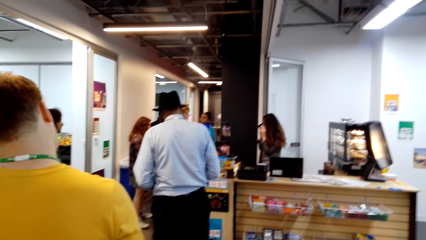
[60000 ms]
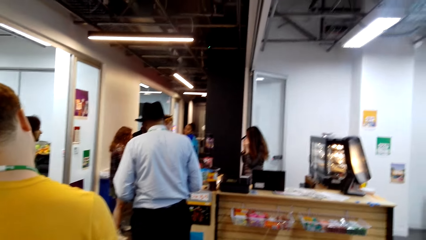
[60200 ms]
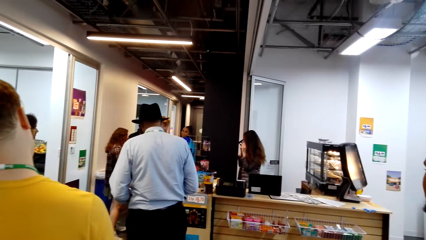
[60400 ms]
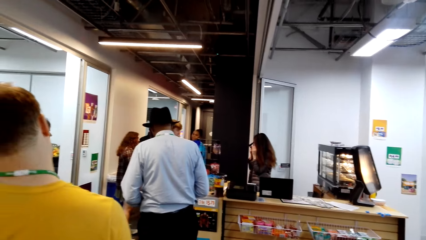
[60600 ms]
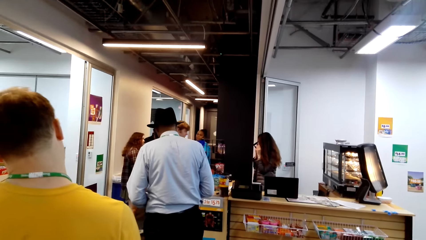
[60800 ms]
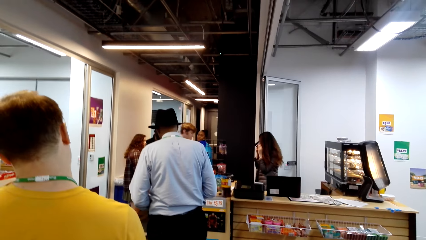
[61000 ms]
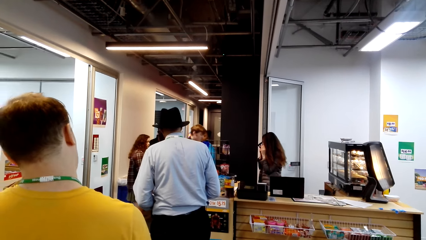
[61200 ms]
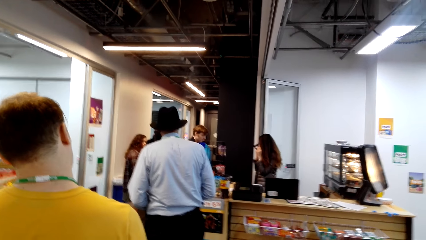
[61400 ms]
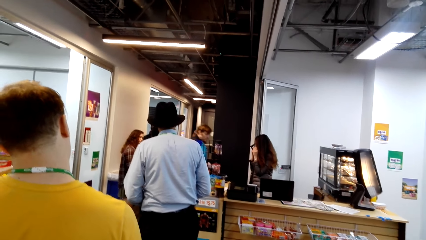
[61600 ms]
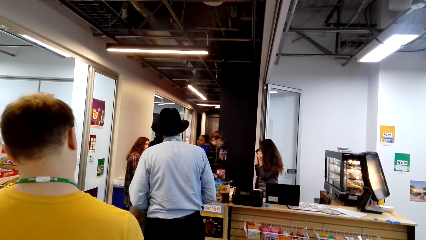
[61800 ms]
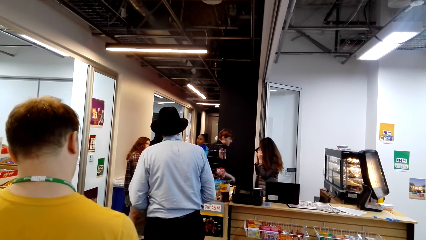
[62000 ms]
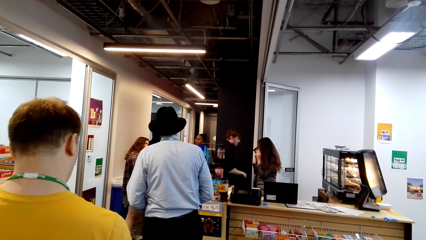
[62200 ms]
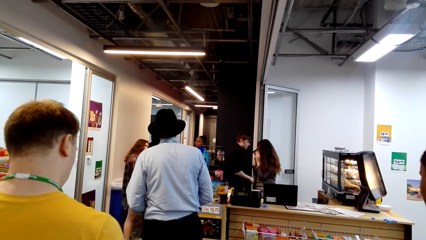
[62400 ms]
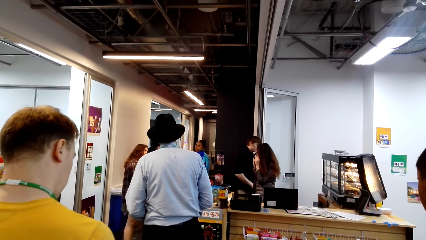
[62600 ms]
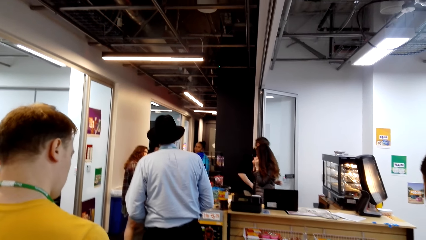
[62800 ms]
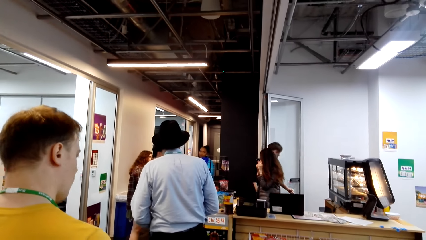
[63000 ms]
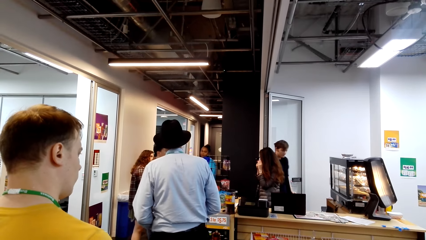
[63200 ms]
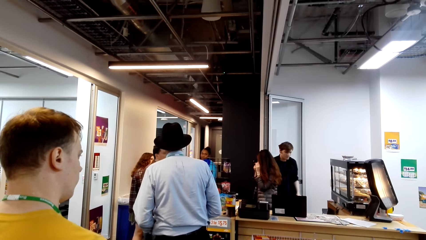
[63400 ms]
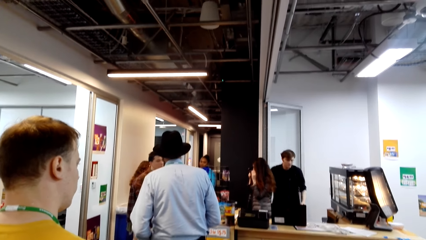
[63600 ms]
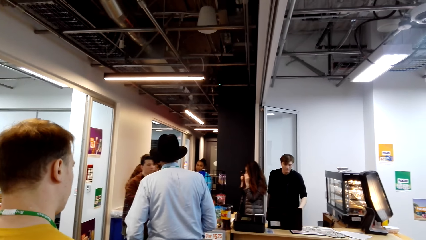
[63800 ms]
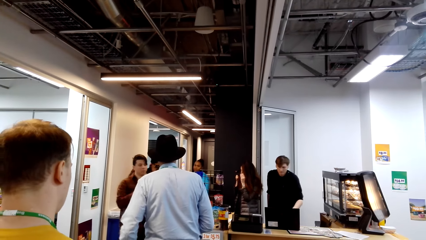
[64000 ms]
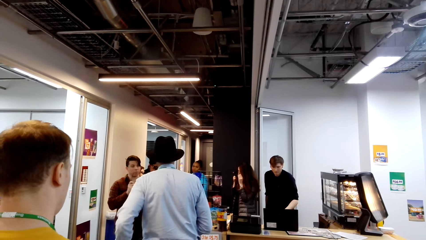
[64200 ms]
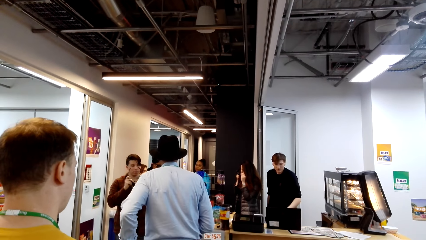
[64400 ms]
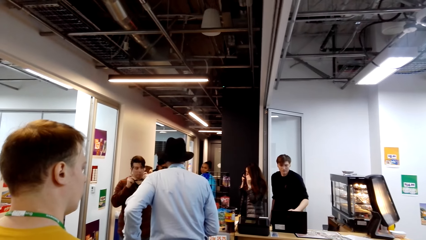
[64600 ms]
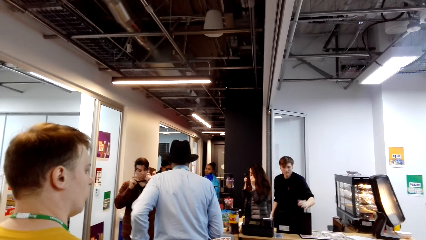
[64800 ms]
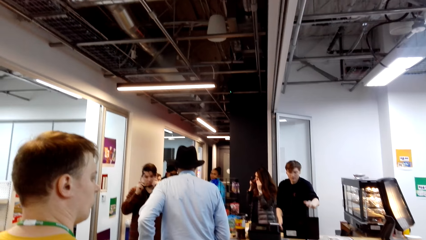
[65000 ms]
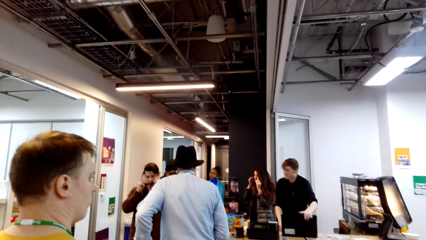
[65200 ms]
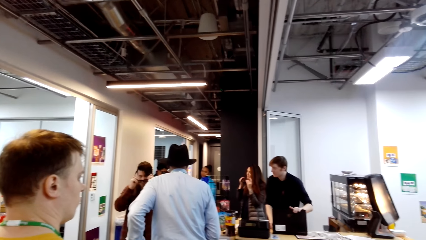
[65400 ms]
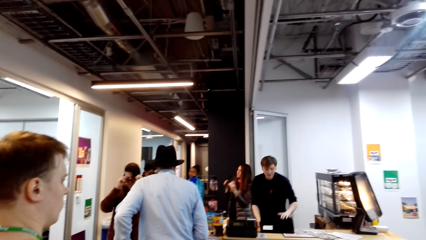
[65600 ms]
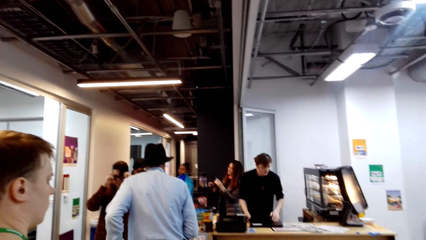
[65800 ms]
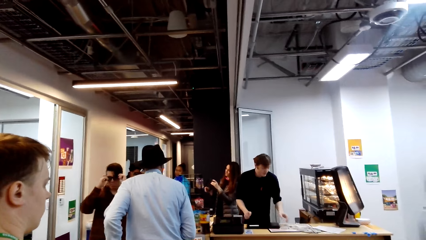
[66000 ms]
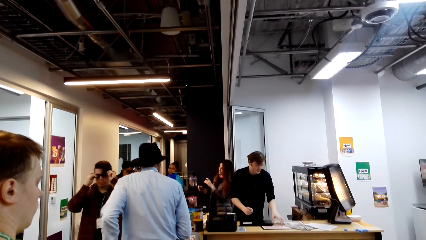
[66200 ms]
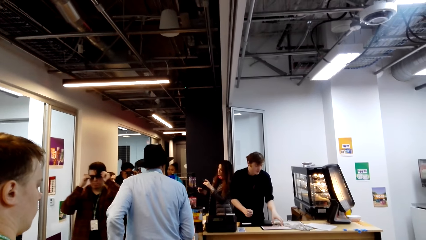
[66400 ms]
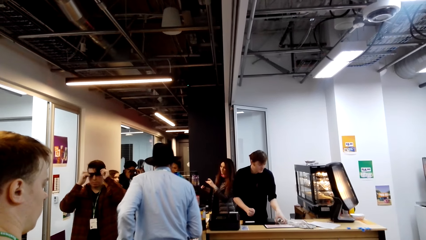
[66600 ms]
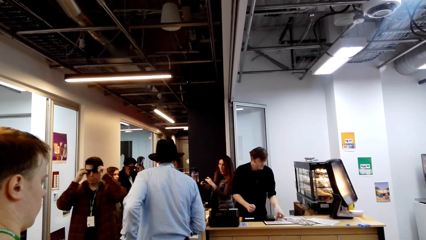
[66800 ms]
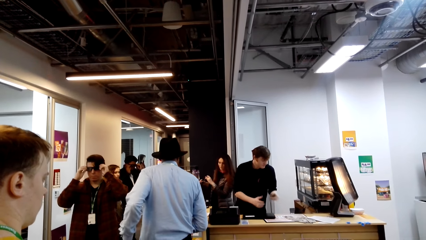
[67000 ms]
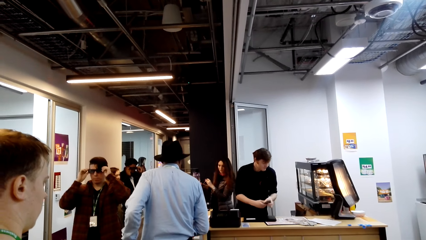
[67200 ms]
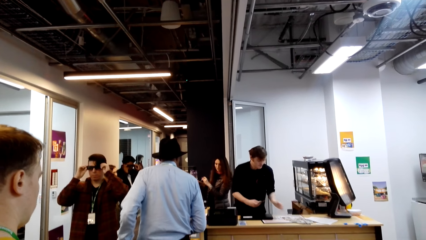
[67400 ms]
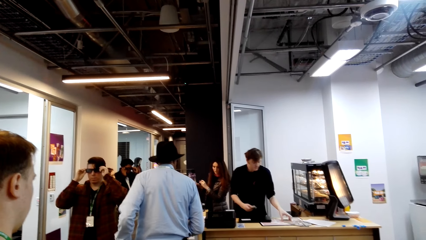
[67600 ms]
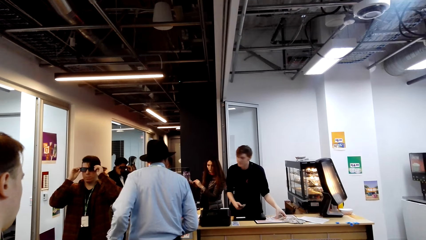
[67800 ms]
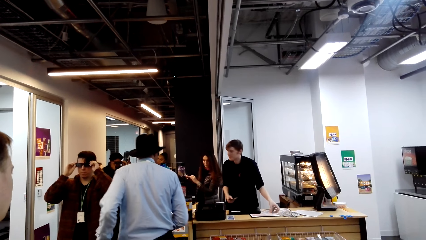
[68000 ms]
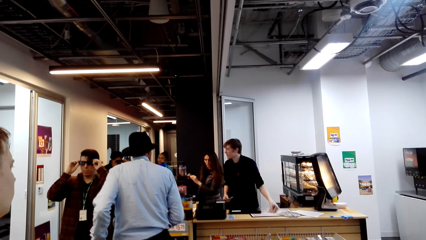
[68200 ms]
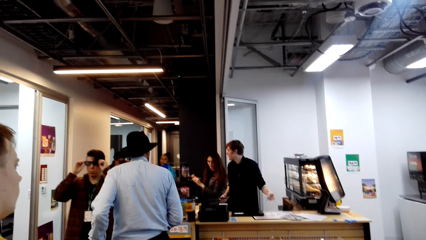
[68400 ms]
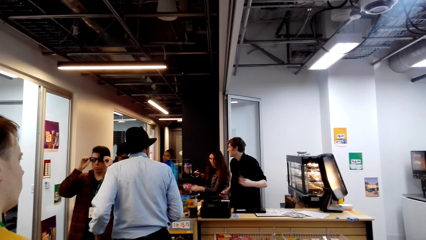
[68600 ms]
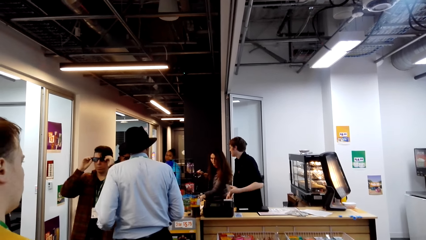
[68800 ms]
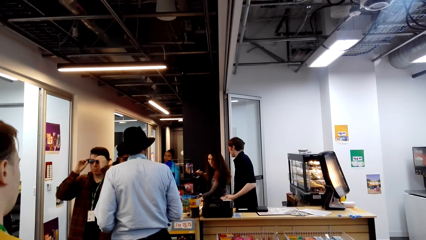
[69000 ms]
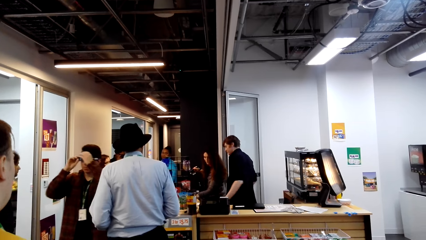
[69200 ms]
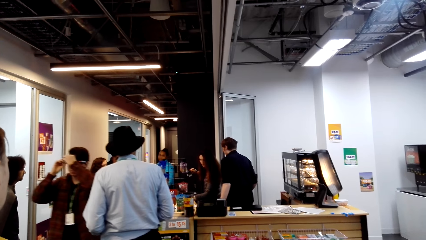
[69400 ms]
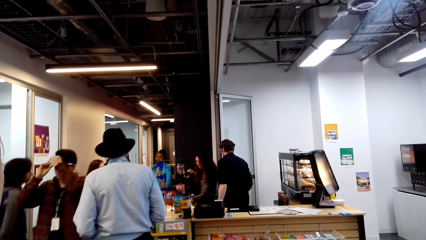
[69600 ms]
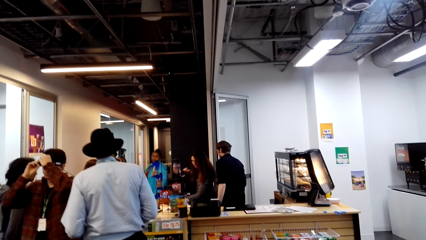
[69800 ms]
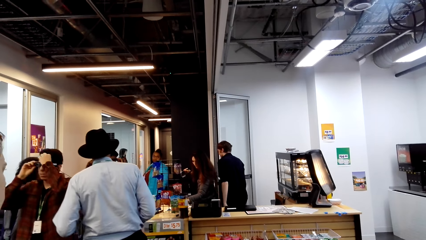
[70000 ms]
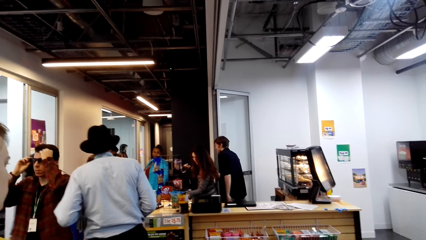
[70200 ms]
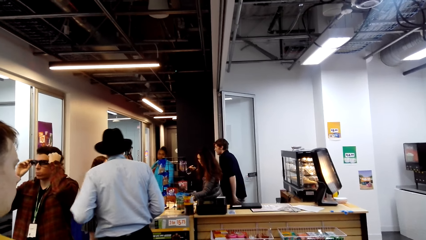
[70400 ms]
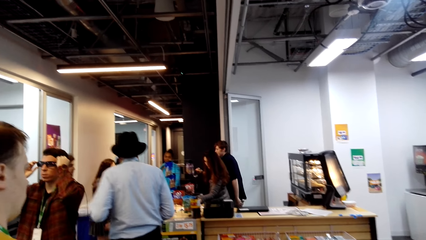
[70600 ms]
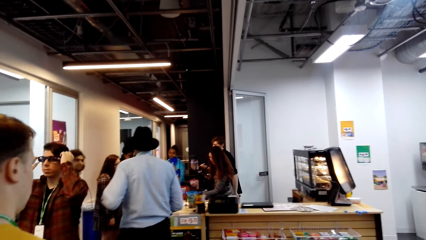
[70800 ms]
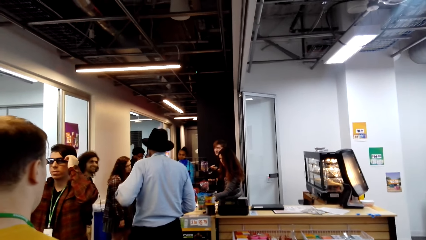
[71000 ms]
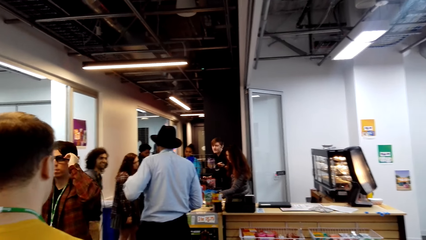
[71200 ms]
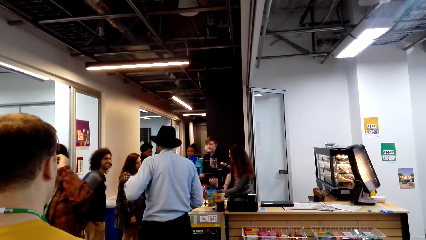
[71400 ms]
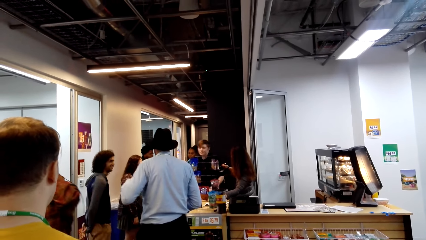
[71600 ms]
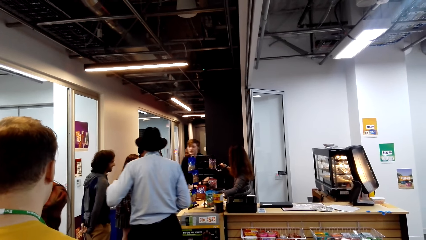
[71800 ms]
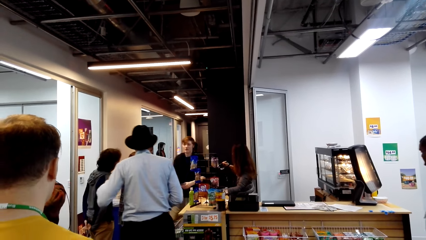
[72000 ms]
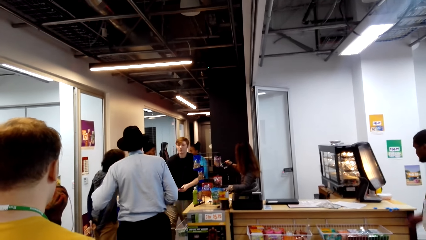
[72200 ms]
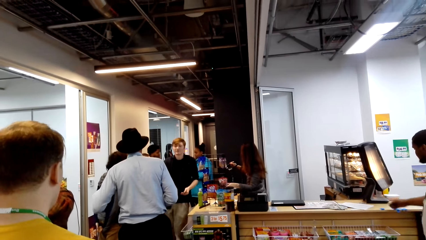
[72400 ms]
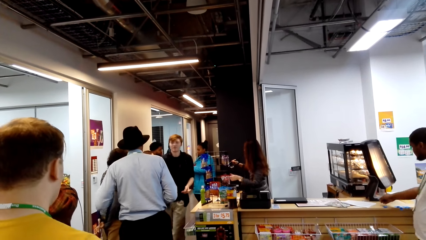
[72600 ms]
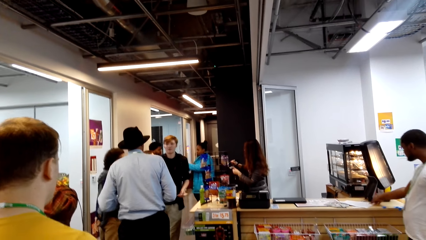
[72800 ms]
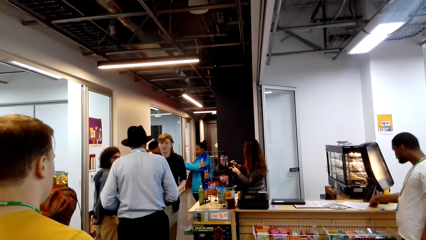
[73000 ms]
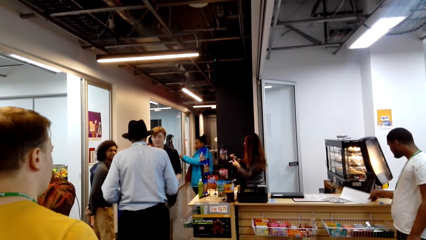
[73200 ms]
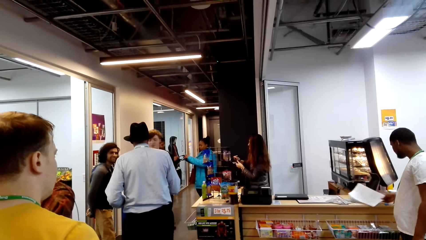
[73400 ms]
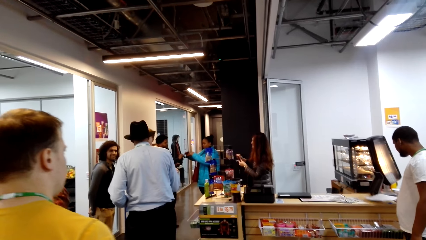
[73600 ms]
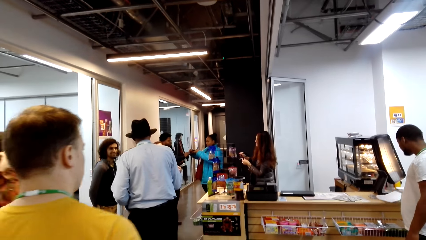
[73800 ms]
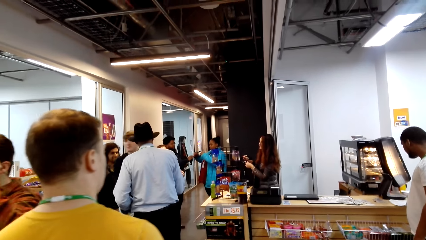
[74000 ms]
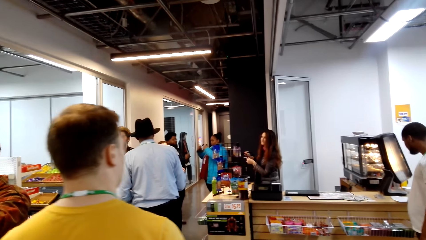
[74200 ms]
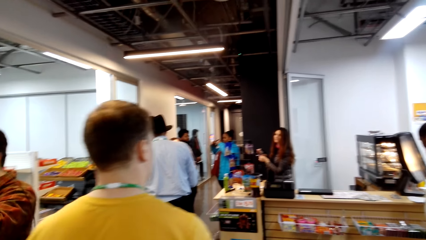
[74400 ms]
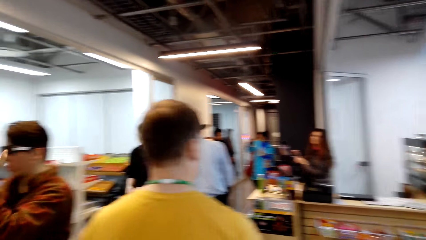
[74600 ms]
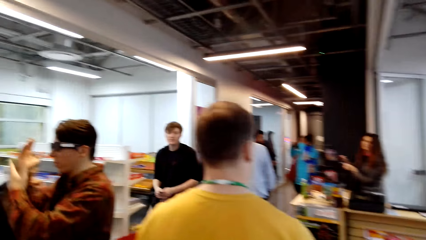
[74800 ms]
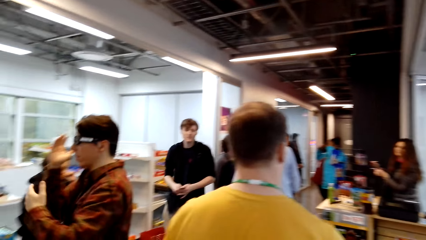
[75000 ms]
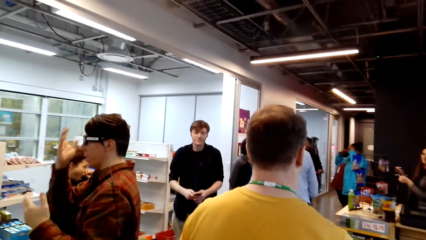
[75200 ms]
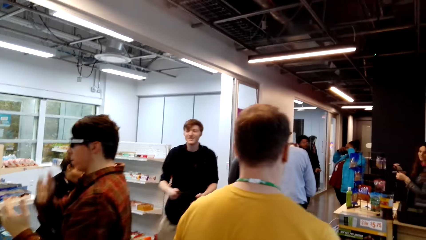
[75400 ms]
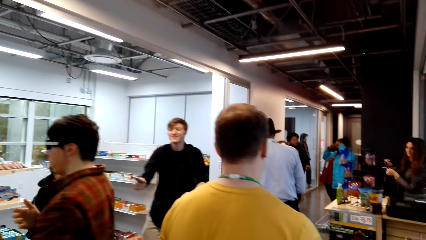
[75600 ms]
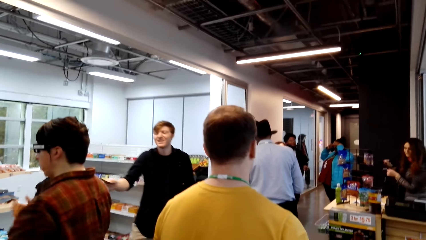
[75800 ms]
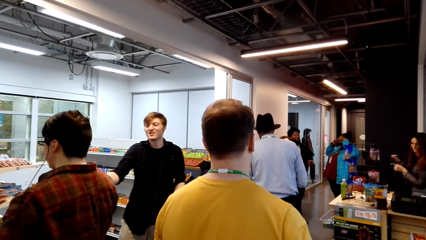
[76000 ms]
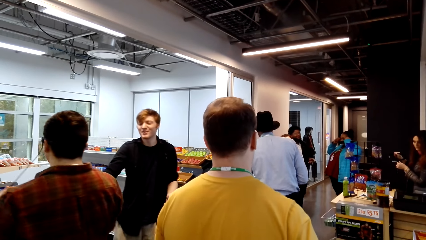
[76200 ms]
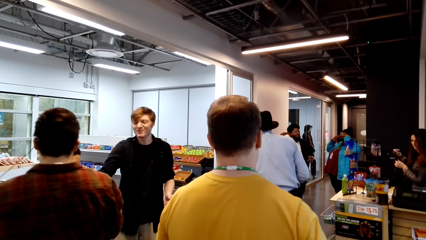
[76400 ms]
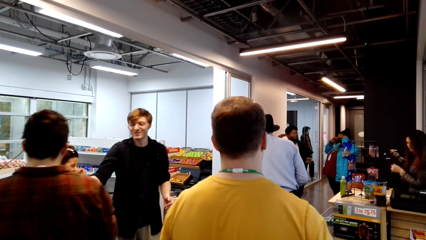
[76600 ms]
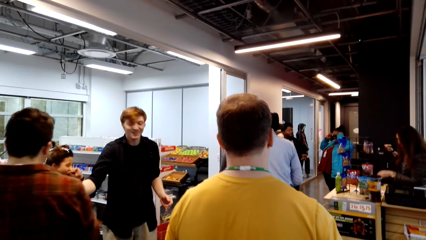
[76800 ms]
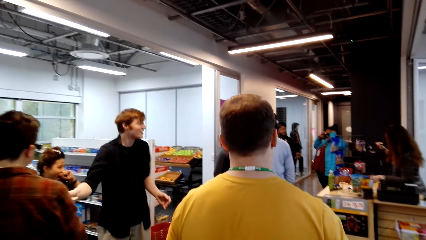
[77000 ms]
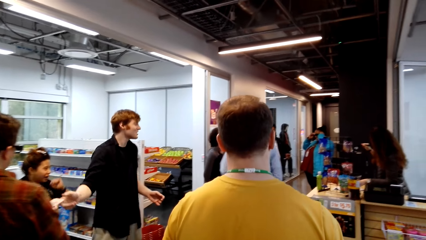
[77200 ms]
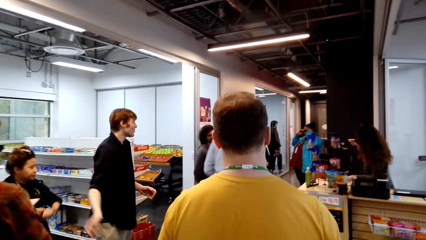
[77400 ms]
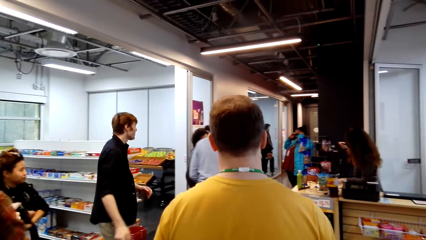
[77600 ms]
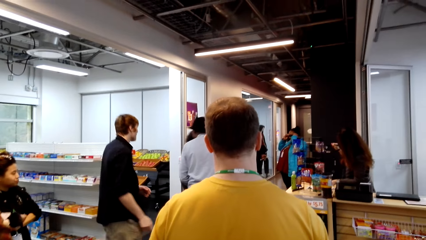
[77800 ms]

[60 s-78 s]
A man walks a few steps, closes the laptop, takes the phone, walks a few steps and converses.
